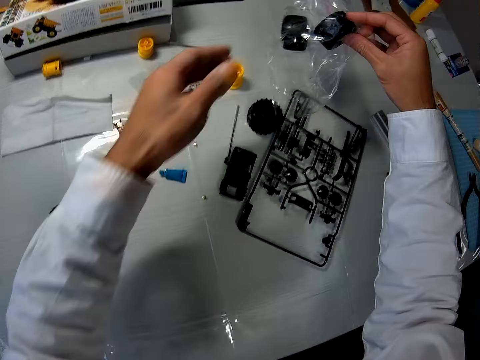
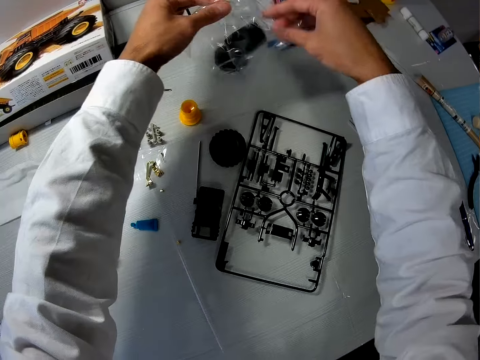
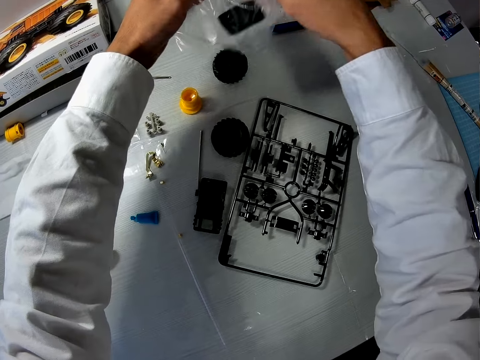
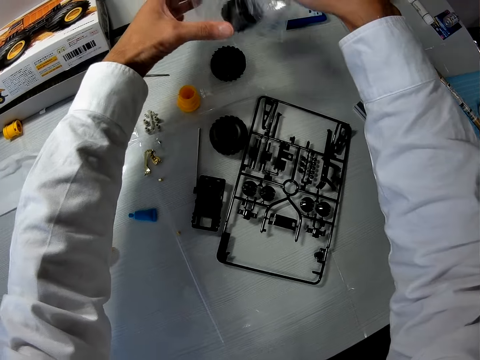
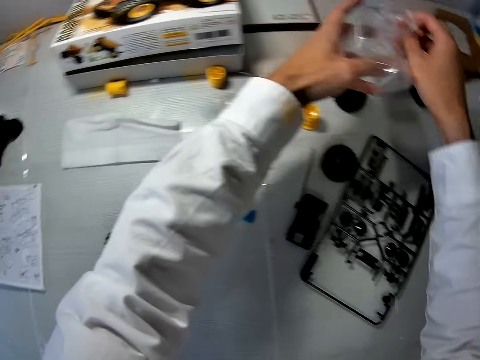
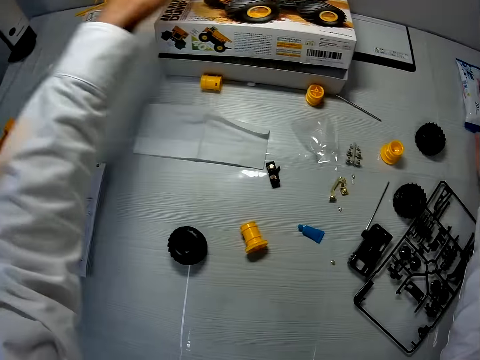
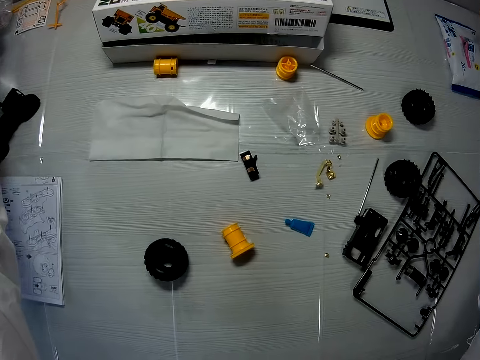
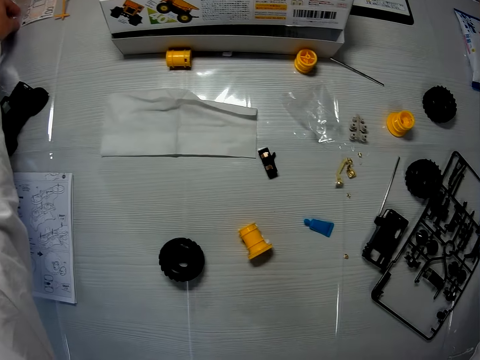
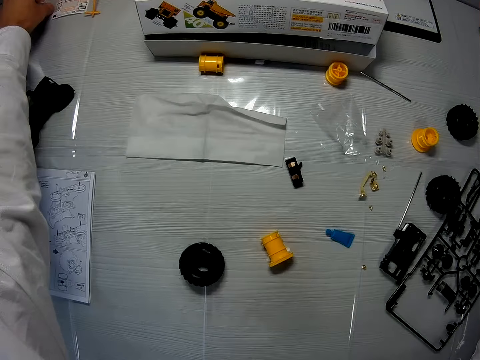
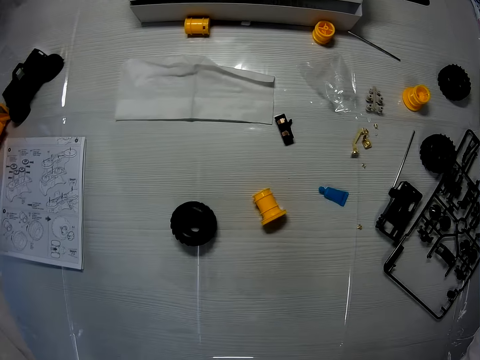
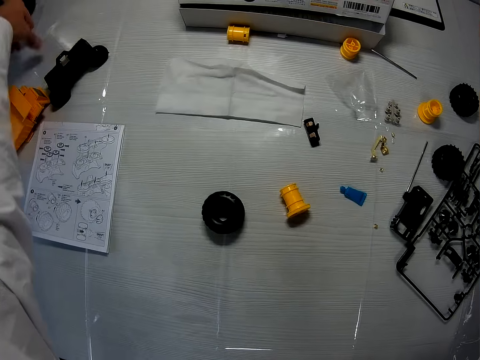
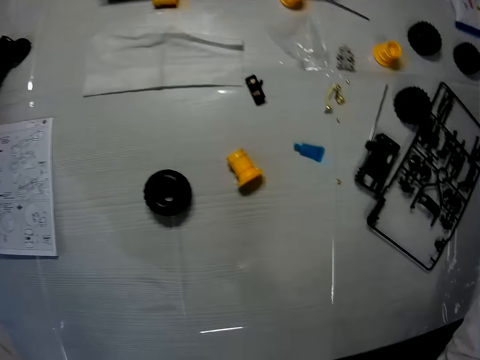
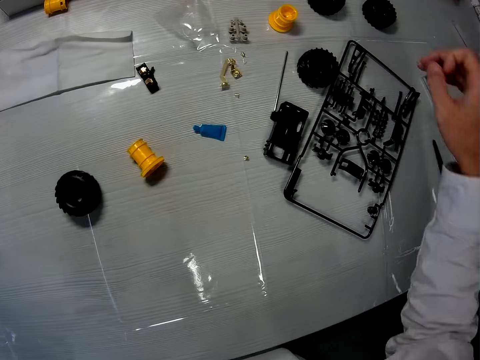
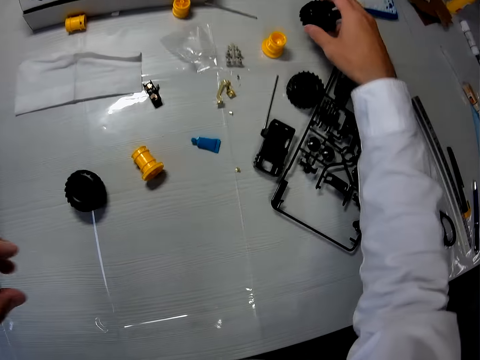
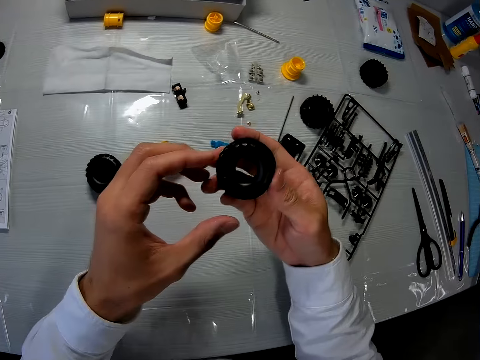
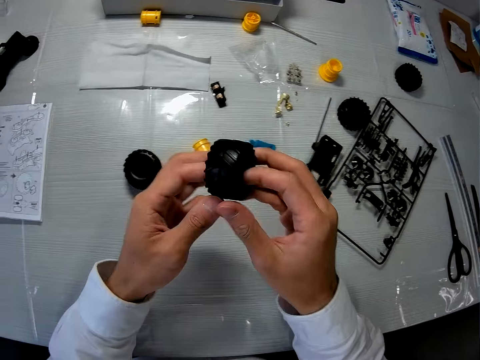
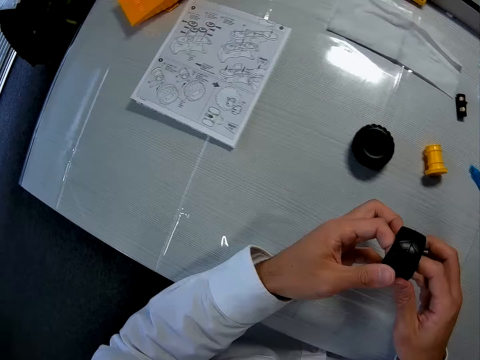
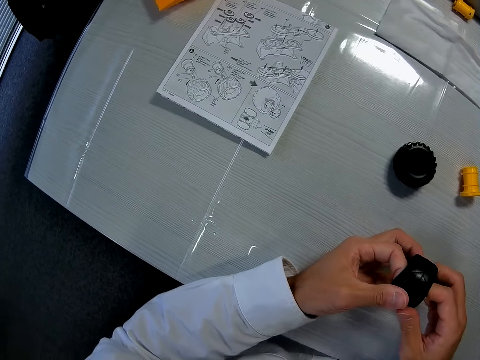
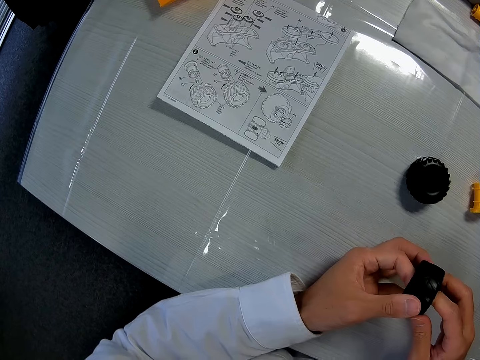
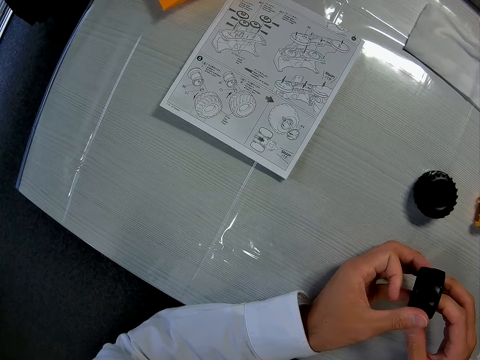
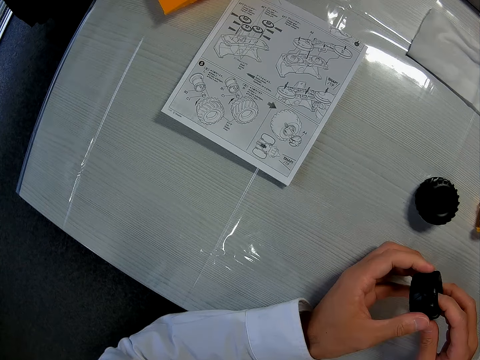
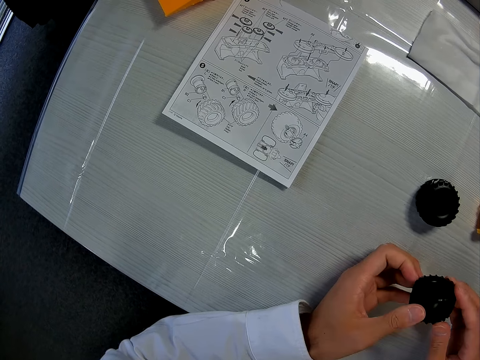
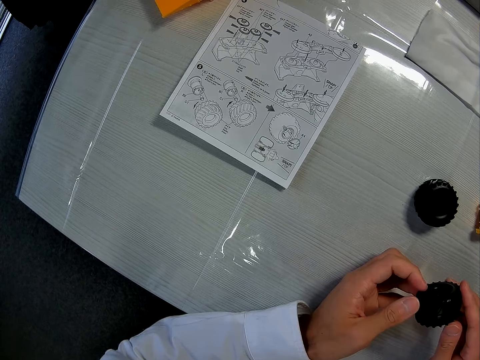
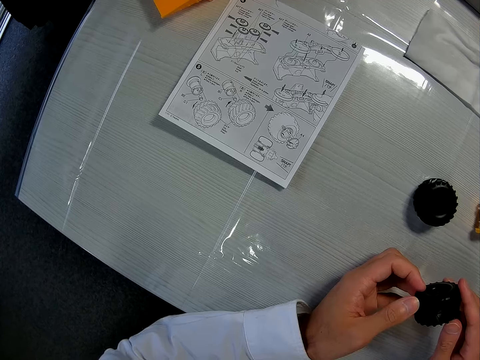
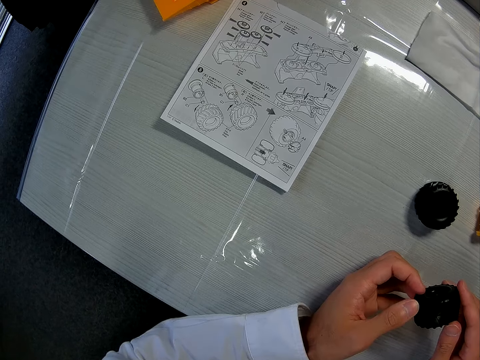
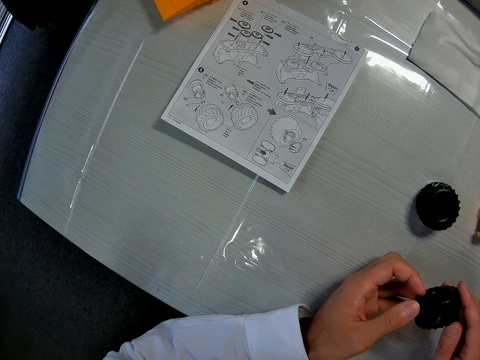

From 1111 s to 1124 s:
The camera wearer pours out the tires from the pack on the table. They drop the empty pack on the table. They pick a tire or truck model piece from the table. They examine the tire. They glance at the manual on the table.

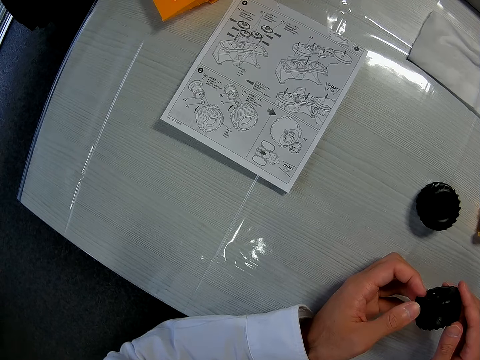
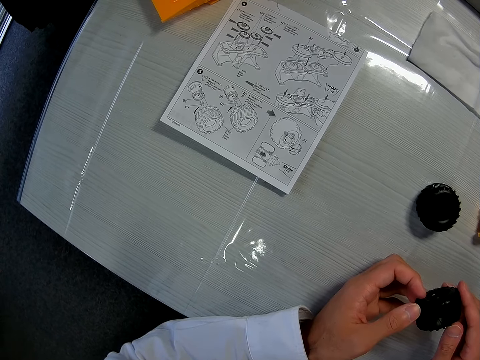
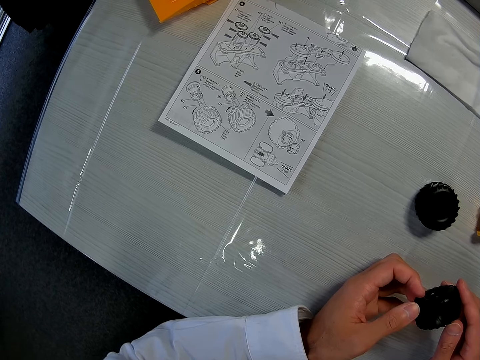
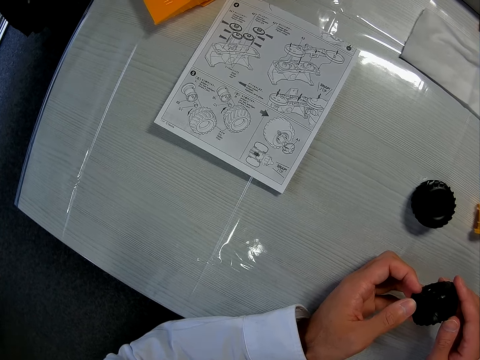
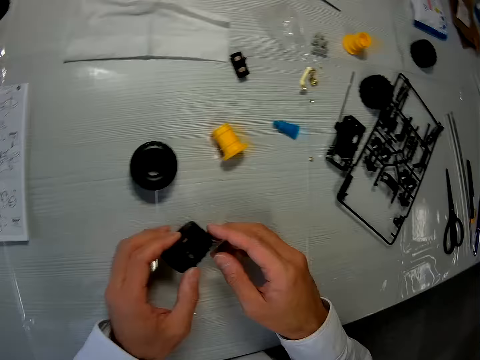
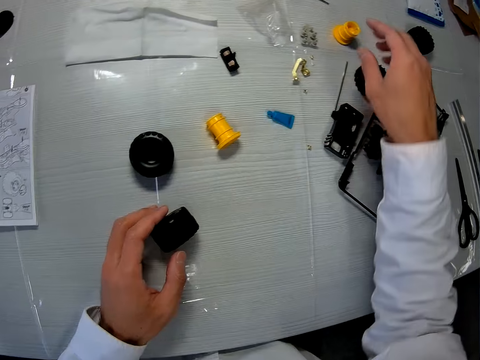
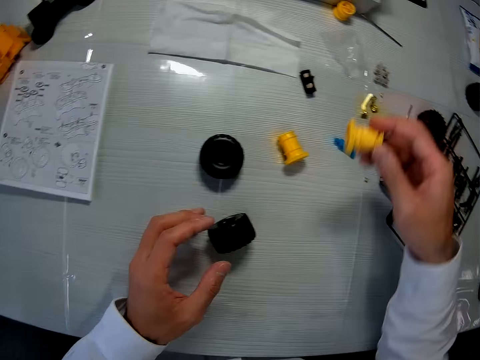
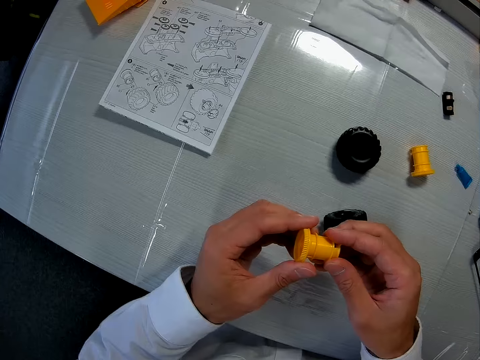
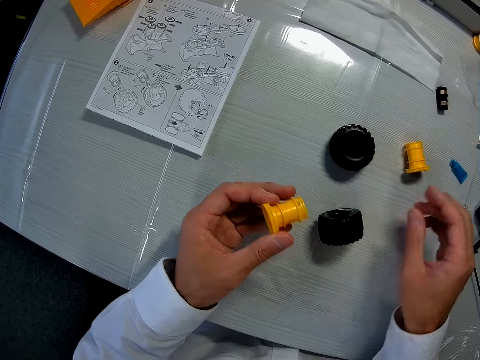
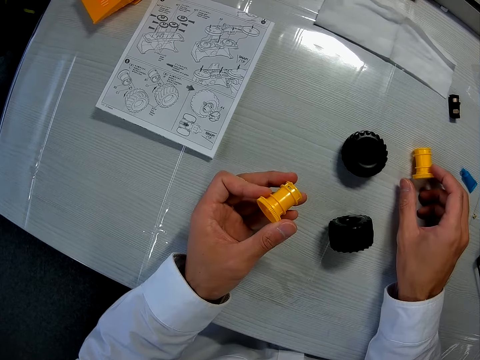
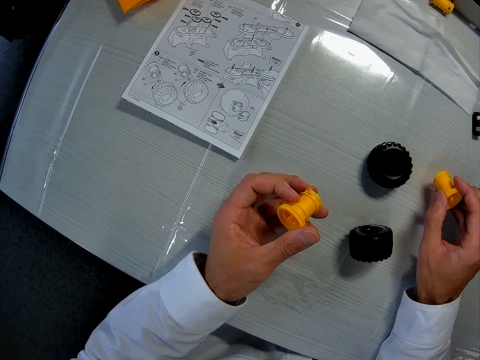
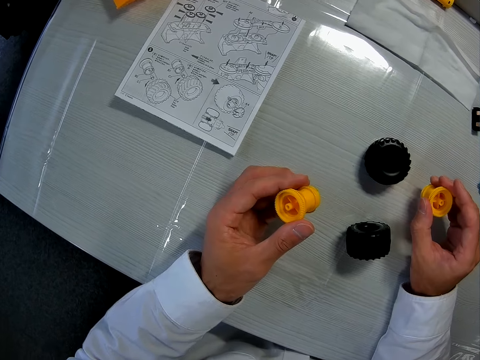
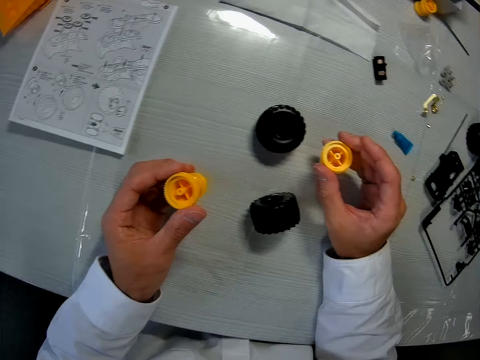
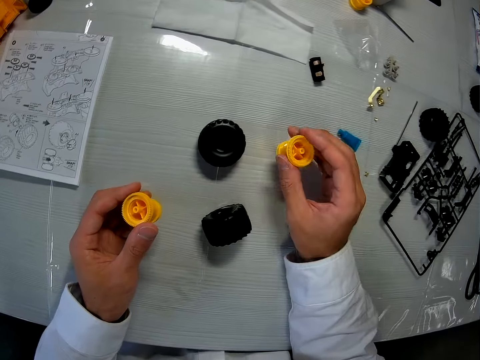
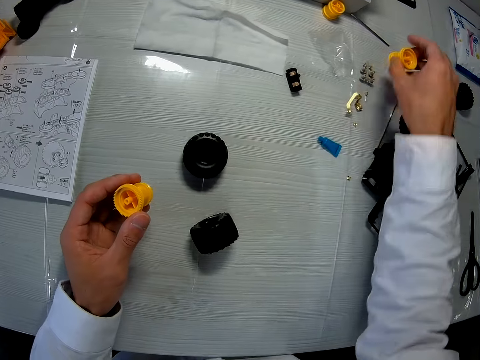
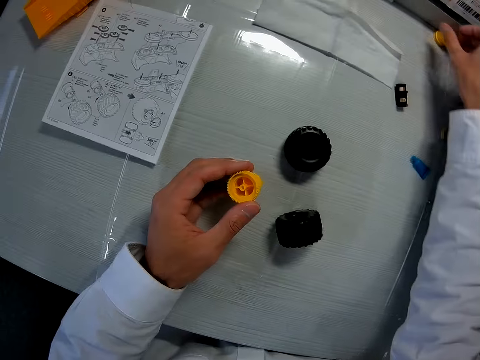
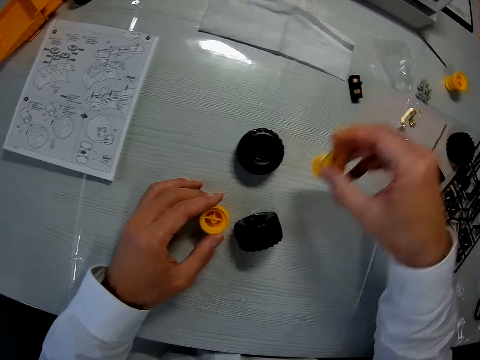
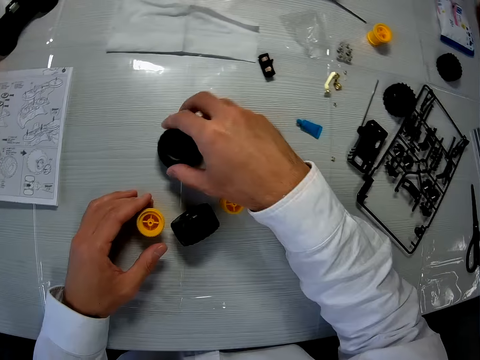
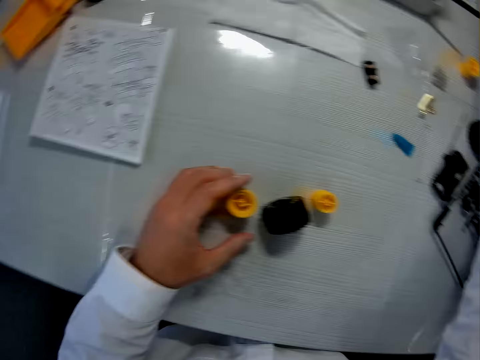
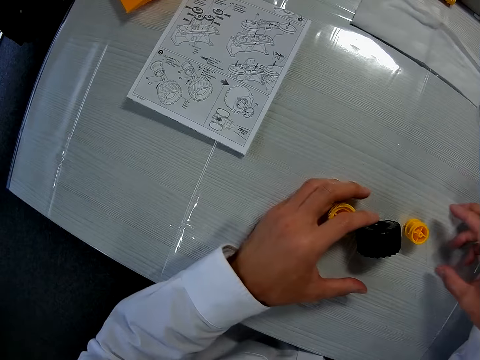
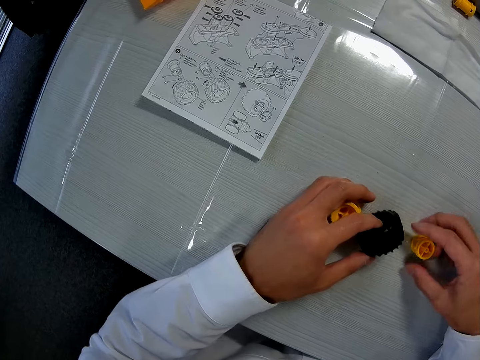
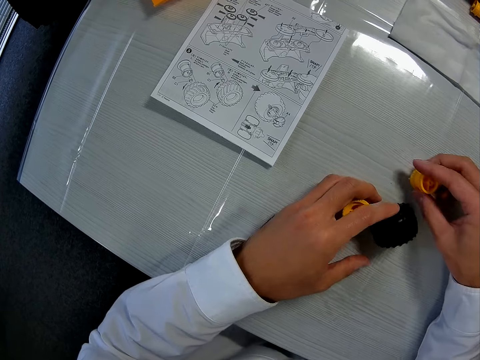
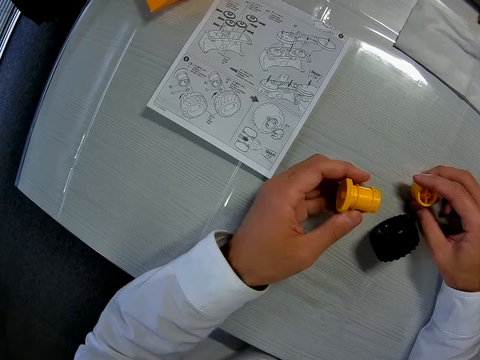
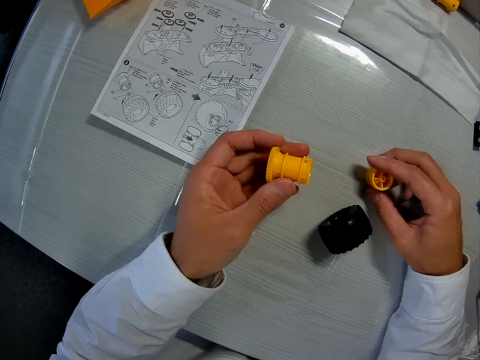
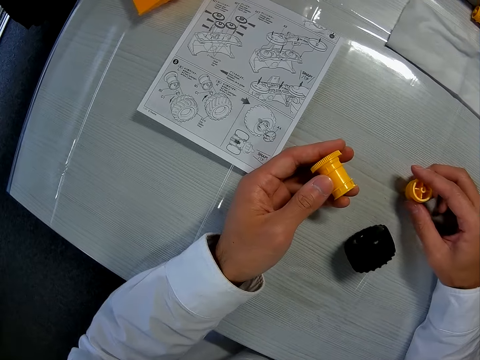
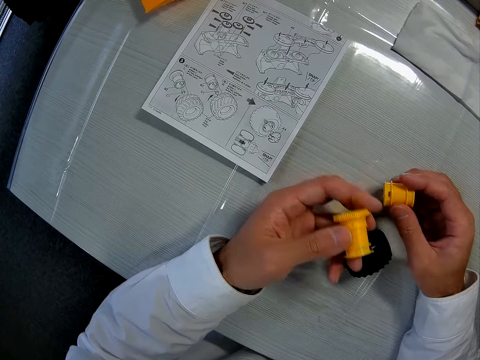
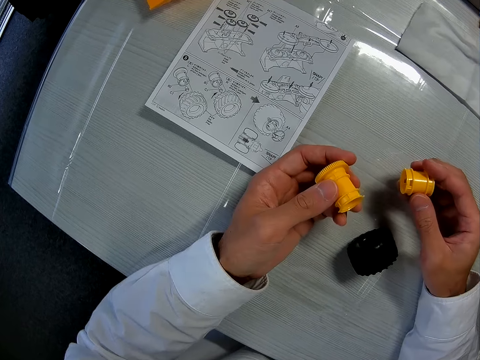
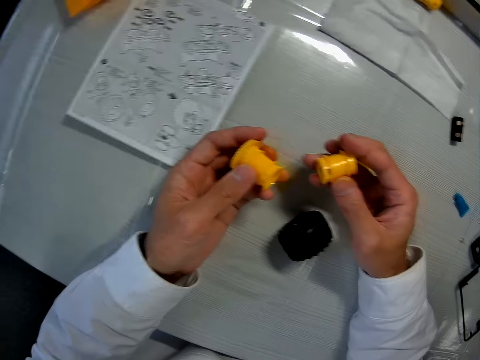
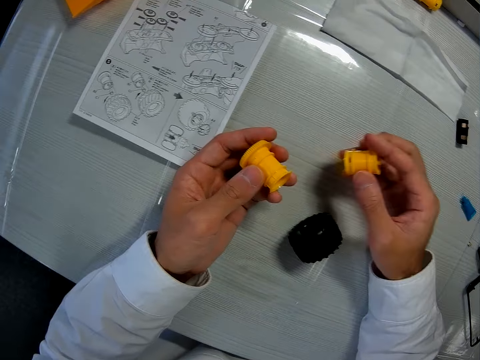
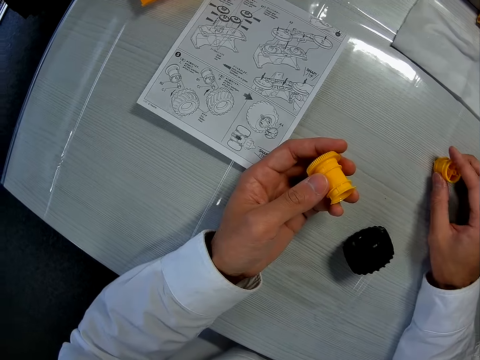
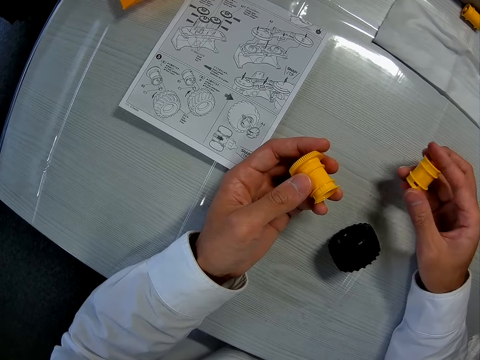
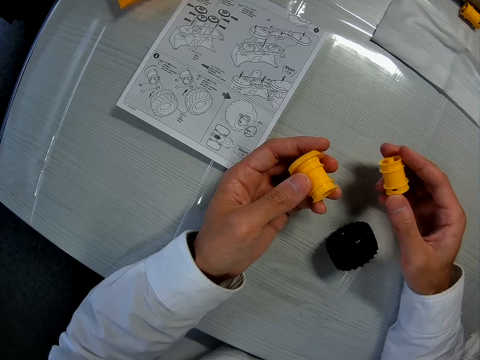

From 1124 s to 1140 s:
The camera wearer puts the truck model piece down. He picks a second piece of the mechanical model from the table and moves the piece from his right hand to his left hand. He picks a third piece from the table. He drops the piece on the table. He picks another truck model piece. He moves a fourth piece closer on the table. He puts the truck model piece down and picks the truck model piece. He moves the tire on the table. He puts the truck model piece aside. He moves the first tire and the second piece on the table. He moves the fourth piece on the table. He picks the second piece from the table. He examines the second and fourth pieces in his hands.
